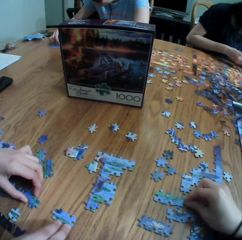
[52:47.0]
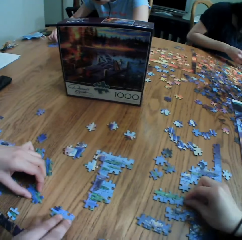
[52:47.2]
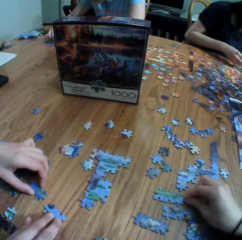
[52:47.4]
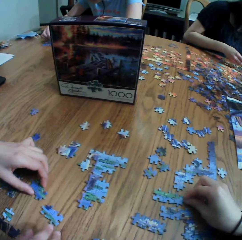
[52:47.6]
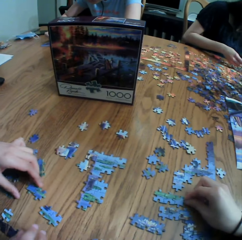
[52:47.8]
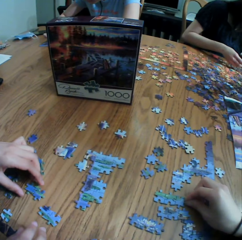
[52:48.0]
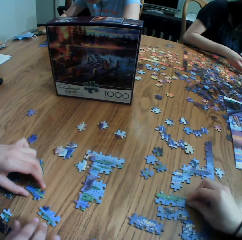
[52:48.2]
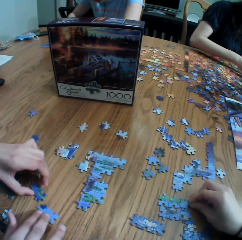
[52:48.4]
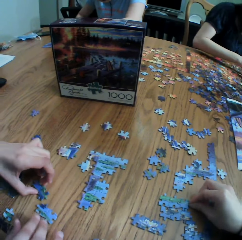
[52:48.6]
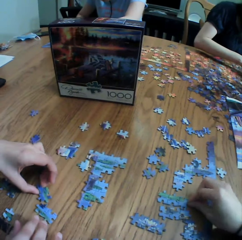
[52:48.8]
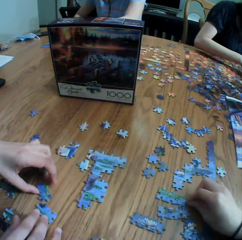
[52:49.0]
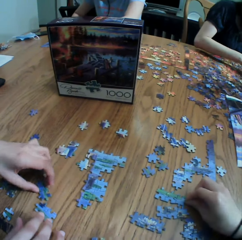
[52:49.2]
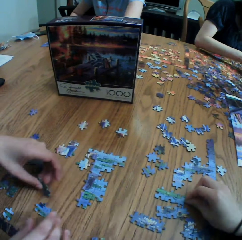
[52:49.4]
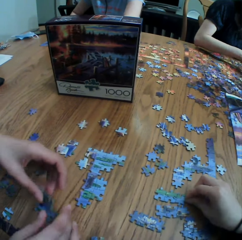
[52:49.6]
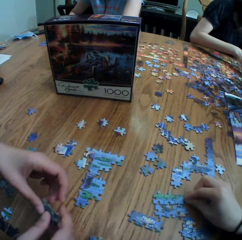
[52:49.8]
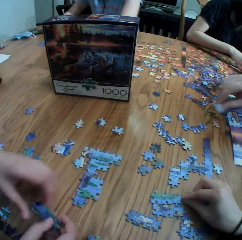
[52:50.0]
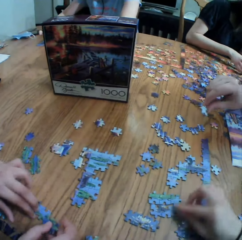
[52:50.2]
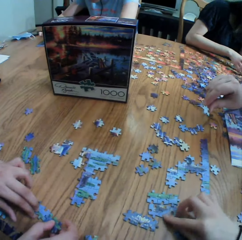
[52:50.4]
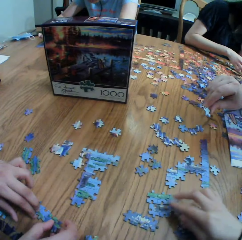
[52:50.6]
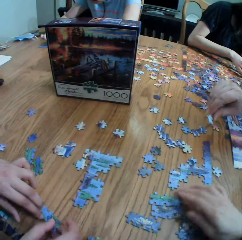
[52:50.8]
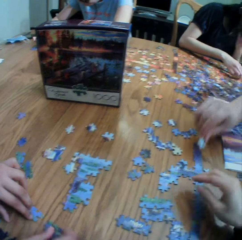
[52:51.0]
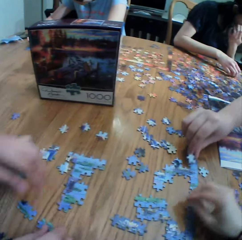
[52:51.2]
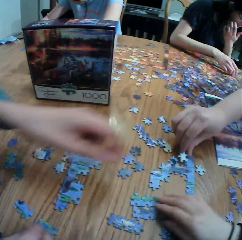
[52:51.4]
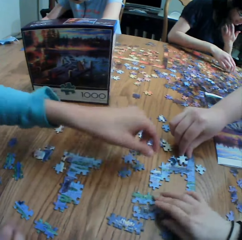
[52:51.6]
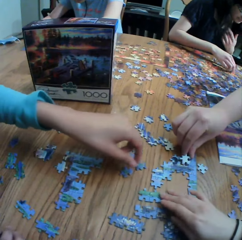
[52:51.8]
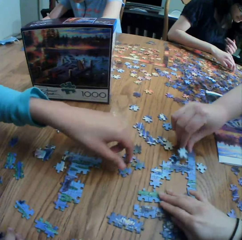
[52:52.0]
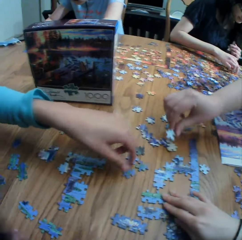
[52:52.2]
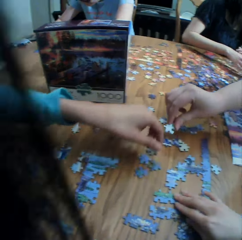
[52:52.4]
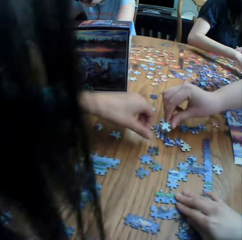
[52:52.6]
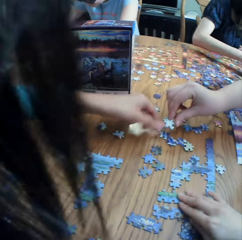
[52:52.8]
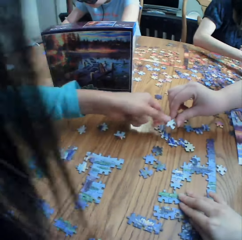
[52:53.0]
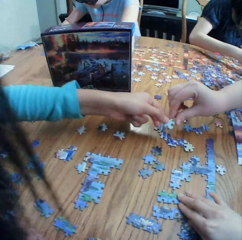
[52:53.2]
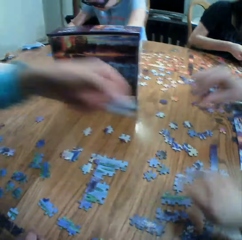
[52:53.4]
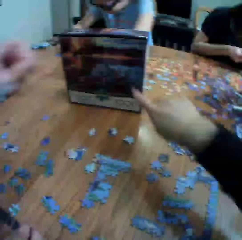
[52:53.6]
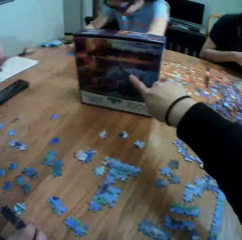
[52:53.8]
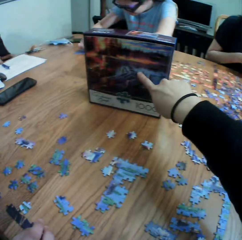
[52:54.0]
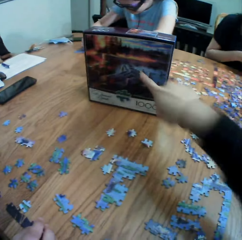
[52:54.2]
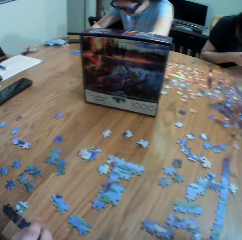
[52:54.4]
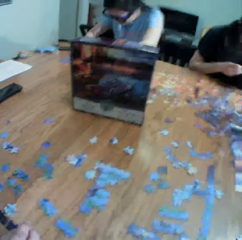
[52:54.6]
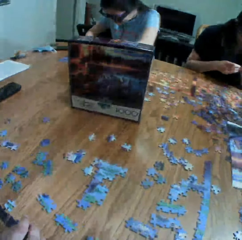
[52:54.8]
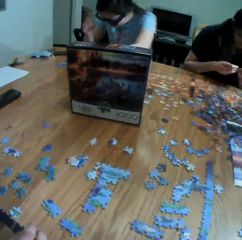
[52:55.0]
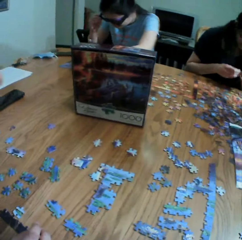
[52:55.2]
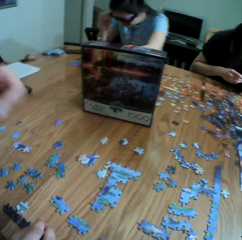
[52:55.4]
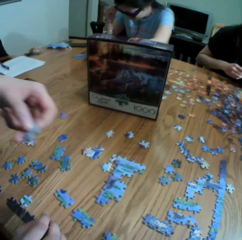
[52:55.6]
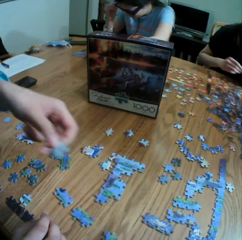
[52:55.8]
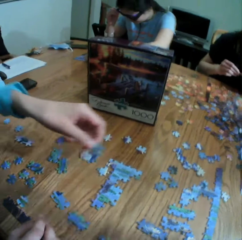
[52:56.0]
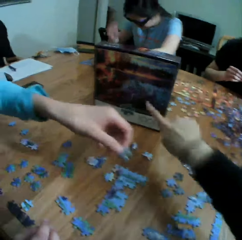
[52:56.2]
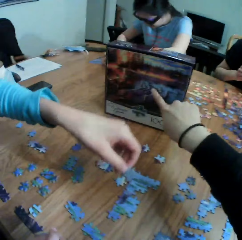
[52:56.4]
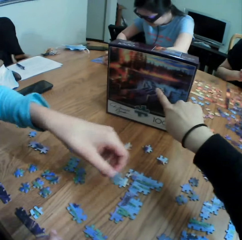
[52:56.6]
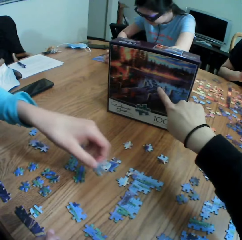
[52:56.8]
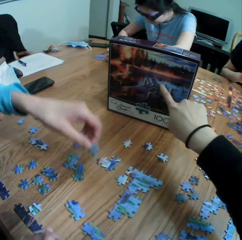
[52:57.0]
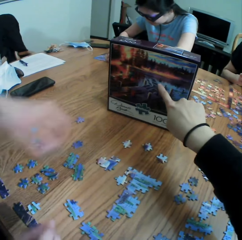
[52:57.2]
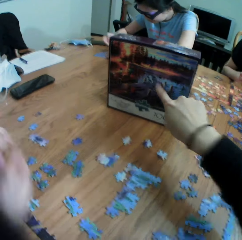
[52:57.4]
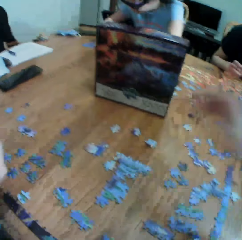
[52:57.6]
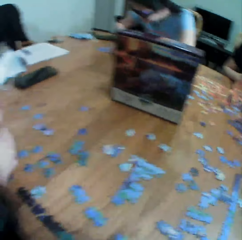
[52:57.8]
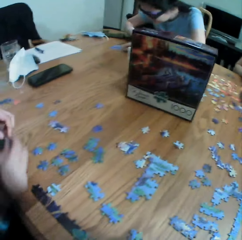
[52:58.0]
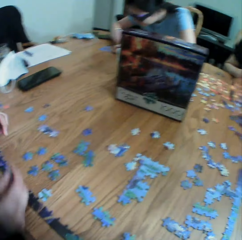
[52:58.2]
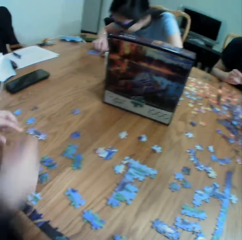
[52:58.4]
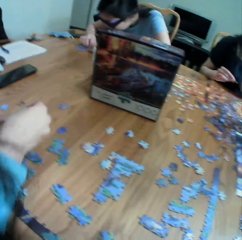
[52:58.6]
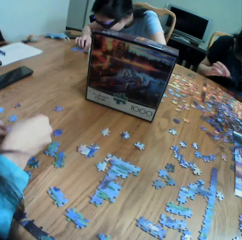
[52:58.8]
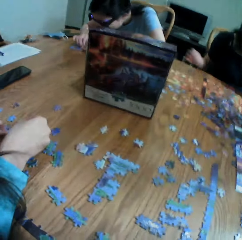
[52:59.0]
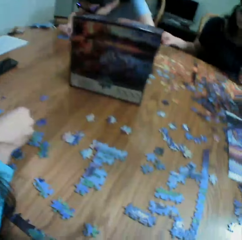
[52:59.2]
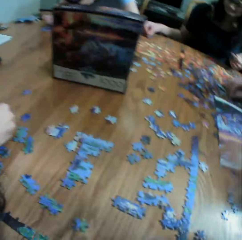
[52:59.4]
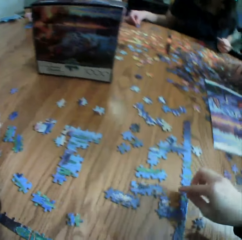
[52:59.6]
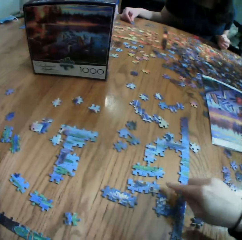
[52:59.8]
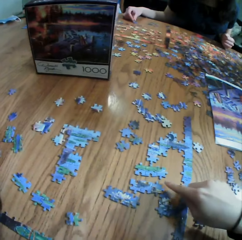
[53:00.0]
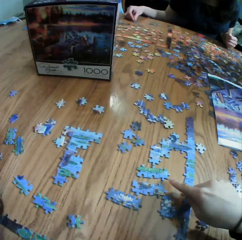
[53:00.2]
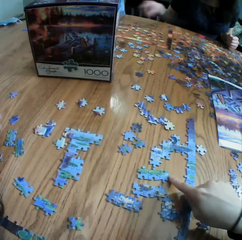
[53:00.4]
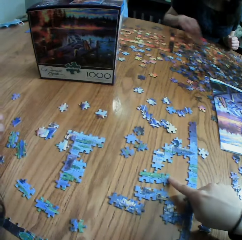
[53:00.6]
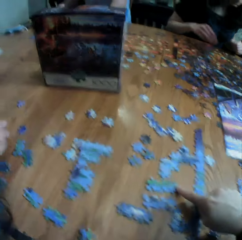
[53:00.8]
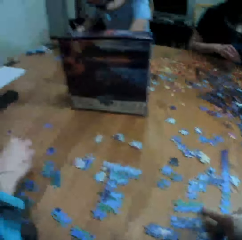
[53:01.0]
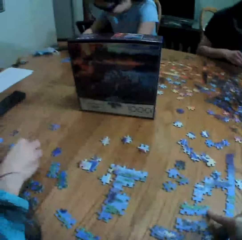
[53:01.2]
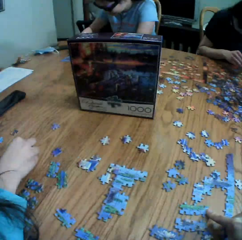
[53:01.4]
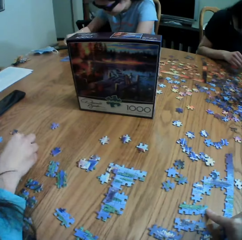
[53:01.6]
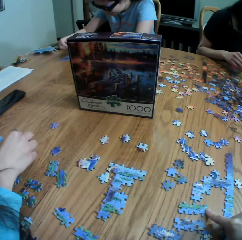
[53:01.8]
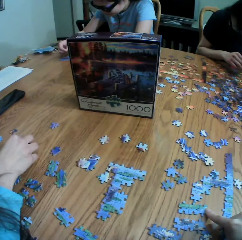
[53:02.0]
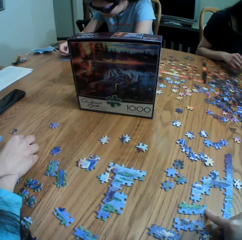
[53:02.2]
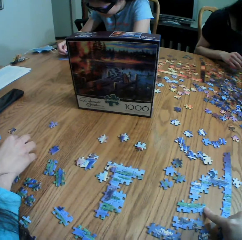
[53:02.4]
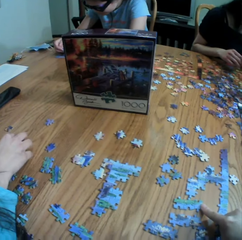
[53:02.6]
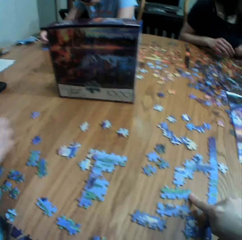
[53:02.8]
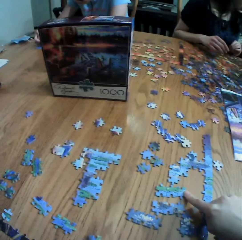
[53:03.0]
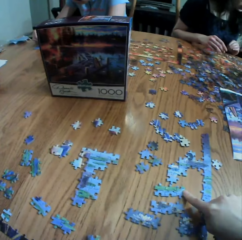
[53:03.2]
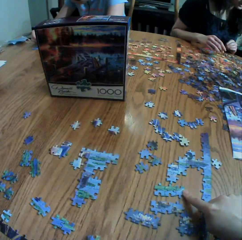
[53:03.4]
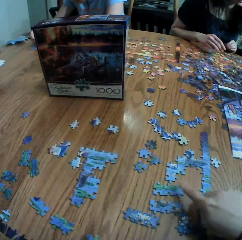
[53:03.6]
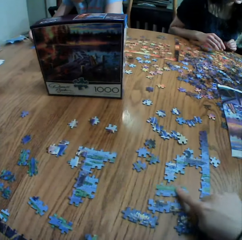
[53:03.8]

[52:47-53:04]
A person holds a paper puzzle. Another person picks up the paper puzzle. The camera wearer points at the box. They look around. They point at the box. The other person holds the paper puzzle. The camera wearer looks around a table. A lady plays the jigsaw puzzle game. The camera wearer plays the jigsaw puzzle game. They point at the paper puzzle.

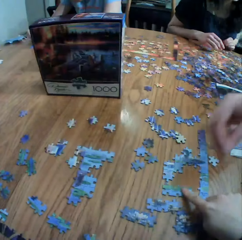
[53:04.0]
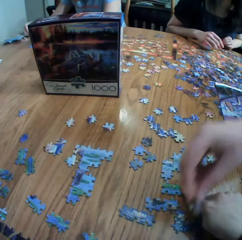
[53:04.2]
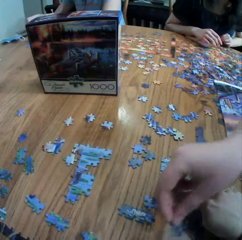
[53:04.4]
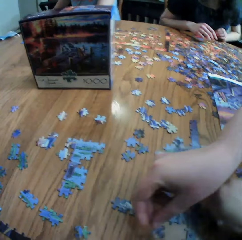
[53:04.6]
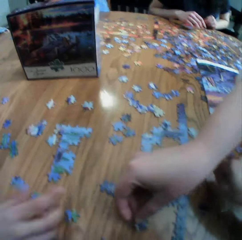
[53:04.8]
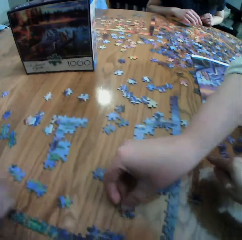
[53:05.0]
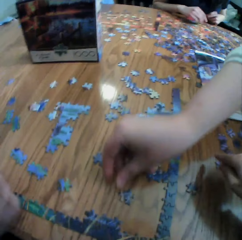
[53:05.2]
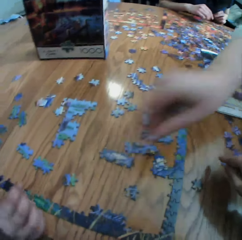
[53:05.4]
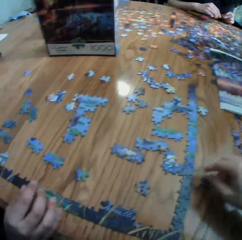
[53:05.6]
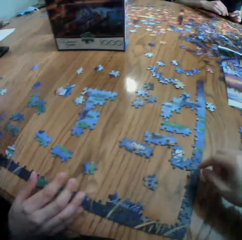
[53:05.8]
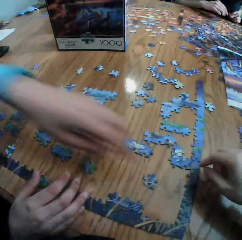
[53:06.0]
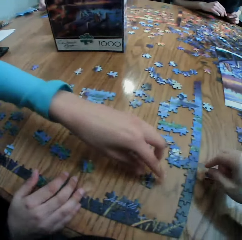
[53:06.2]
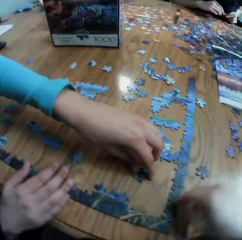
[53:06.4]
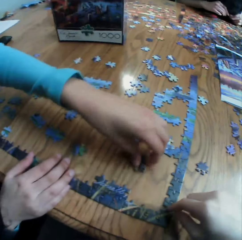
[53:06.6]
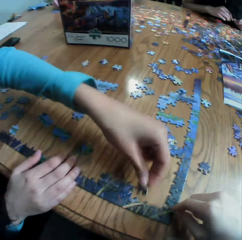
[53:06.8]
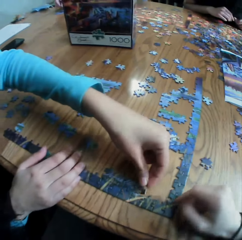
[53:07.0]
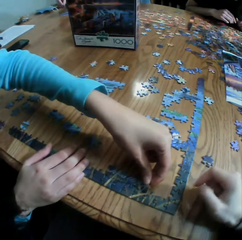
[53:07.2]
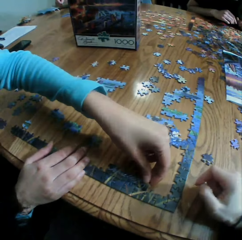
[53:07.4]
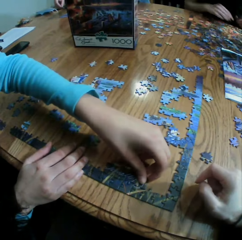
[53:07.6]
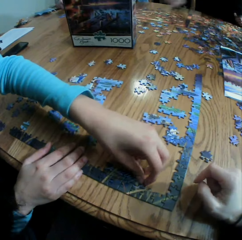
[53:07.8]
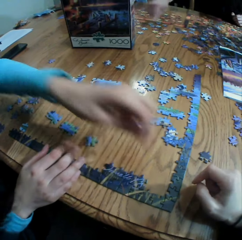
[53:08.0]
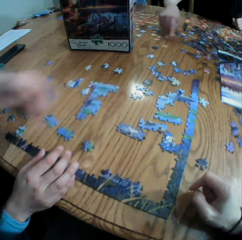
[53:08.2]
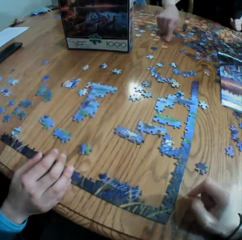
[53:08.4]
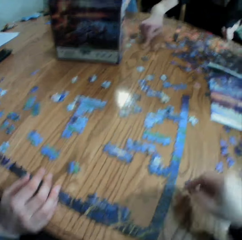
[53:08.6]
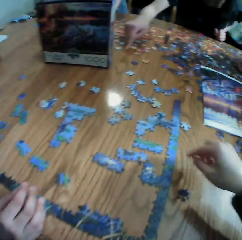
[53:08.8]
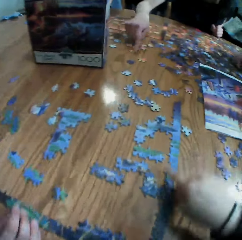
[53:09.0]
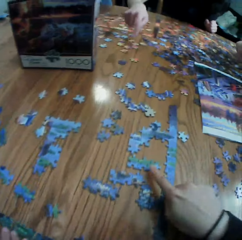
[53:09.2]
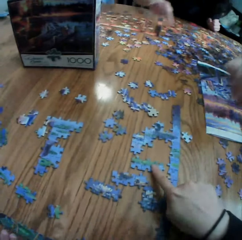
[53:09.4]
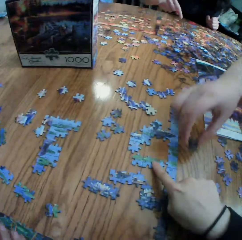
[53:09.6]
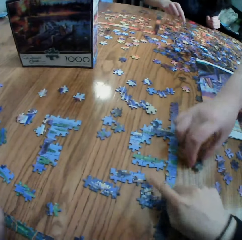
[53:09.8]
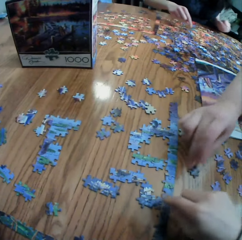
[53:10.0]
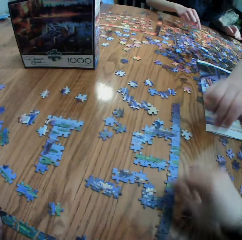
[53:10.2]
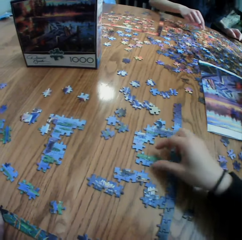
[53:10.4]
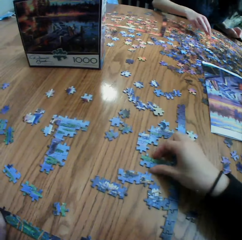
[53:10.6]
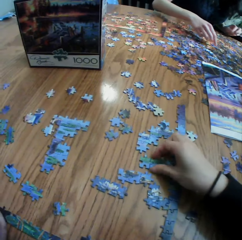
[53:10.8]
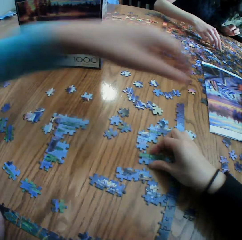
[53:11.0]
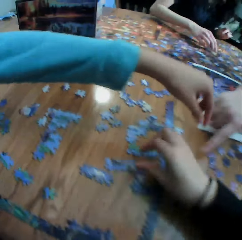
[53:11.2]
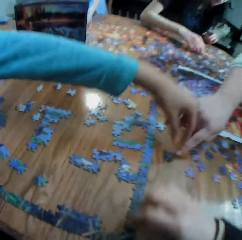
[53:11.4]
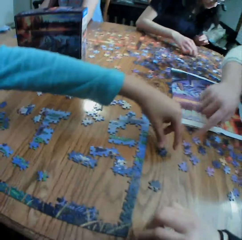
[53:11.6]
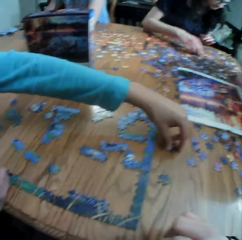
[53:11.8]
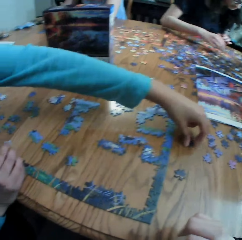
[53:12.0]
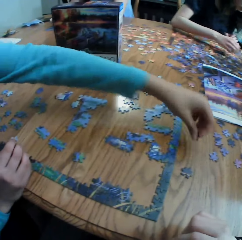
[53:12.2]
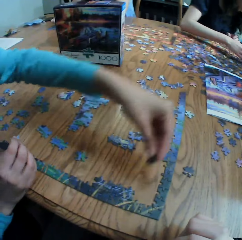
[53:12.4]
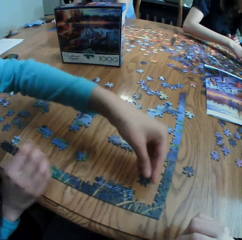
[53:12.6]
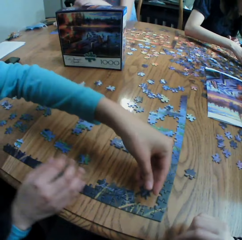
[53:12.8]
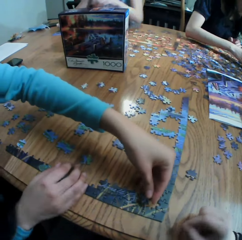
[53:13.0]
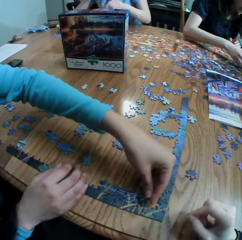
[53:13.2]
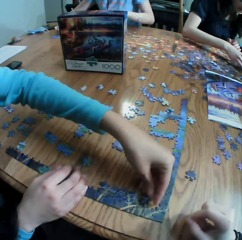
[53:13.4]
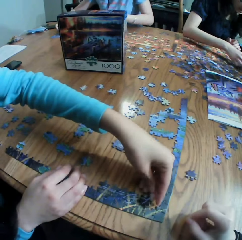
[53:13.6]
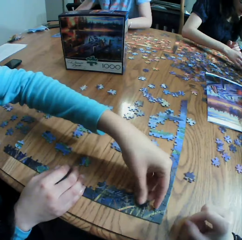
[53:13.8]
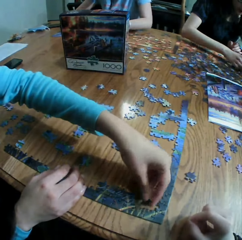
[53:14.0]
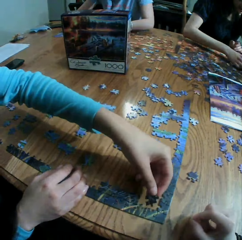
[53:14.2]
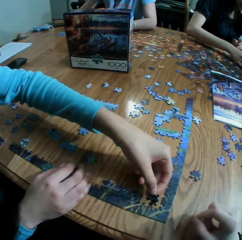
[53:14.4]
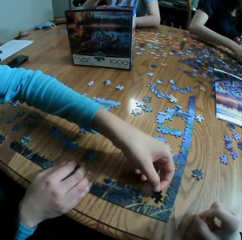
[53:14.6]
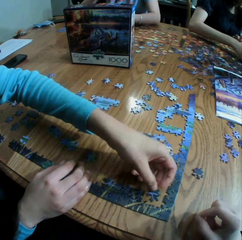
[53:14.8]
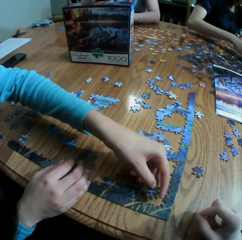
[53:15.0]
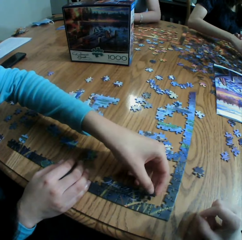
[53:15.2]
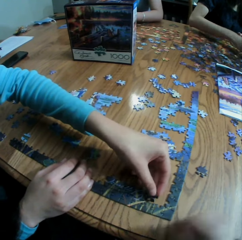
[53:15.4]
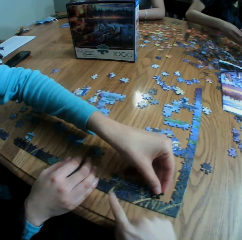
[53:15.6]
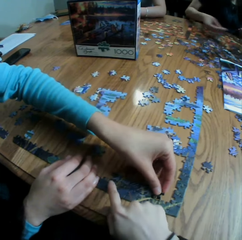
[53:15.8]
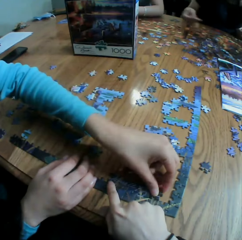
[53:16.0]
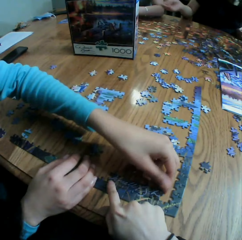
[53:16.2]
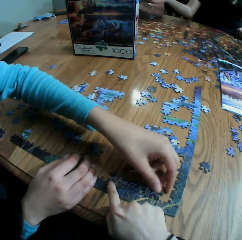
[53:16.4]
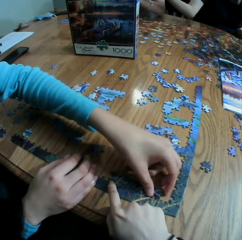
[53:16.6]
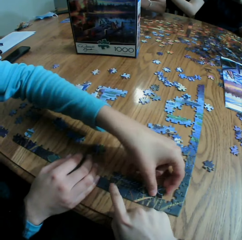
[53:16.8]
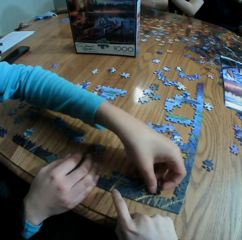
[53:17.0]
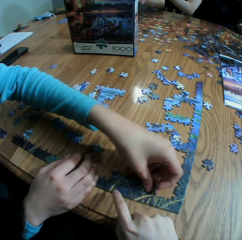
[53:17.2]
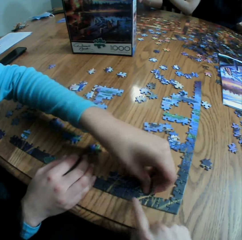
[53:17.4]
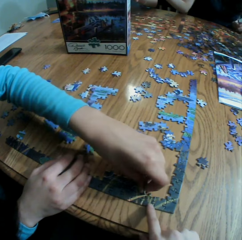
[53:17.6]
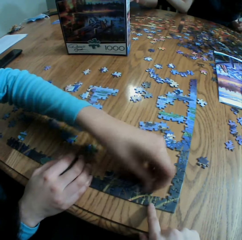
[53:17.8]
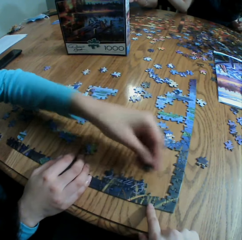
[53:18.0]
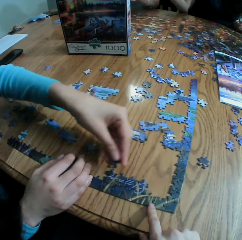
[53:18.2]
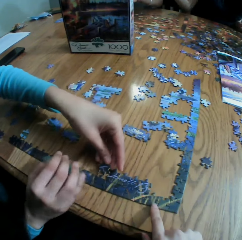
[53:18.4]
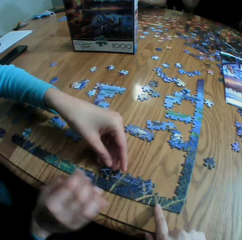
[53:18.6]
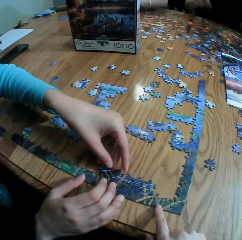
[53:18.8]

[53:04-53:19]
A person drops a paper puzzle. Another person picks up the paper puzzle and arranges the paper puzzle. A third person touches the paper puzzle. The first person drops the paper puzzle. The camera wearer drops the paper puzzle. The first person points at the paper puzzle. The second person picks up the paper puzzle, turns the paper puzzle, drops the paper puzzle and arranges the paper puzzle.
